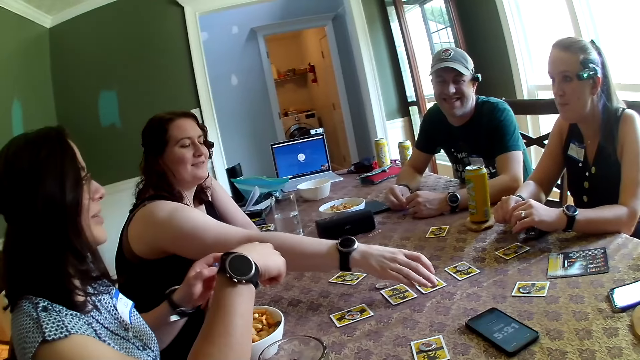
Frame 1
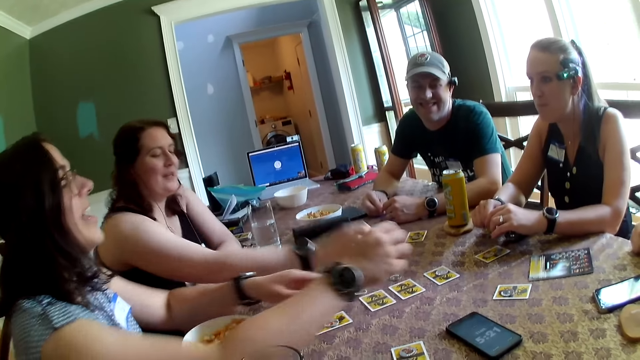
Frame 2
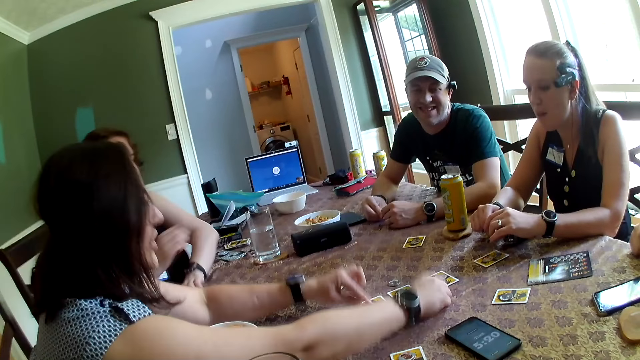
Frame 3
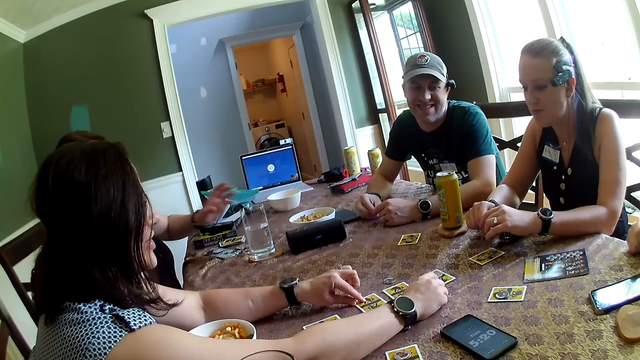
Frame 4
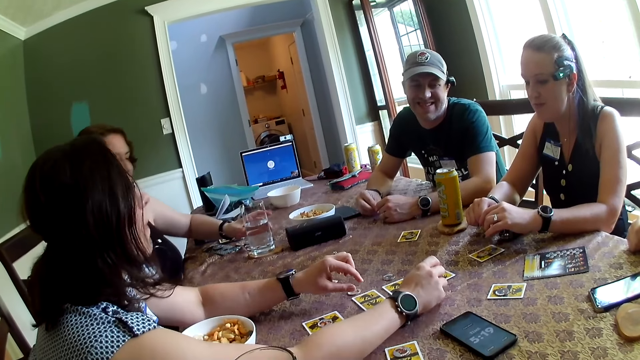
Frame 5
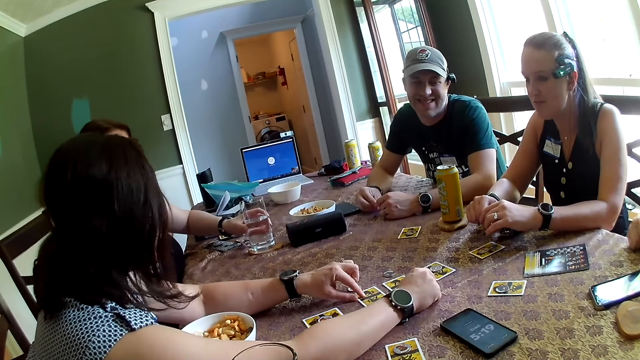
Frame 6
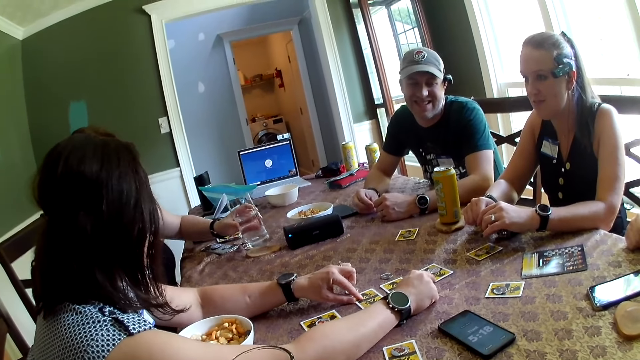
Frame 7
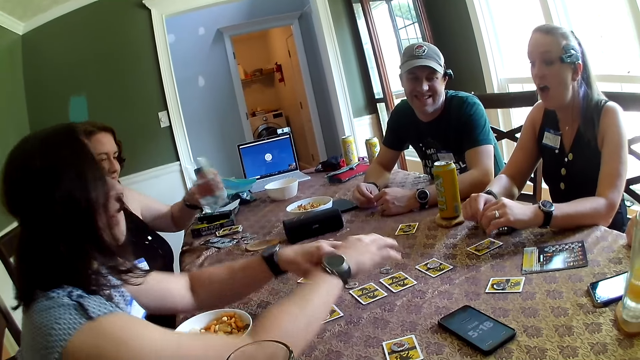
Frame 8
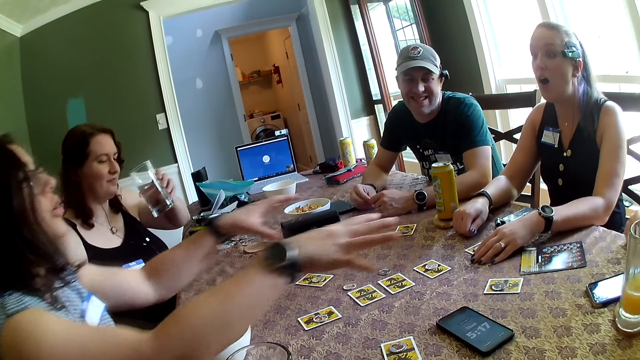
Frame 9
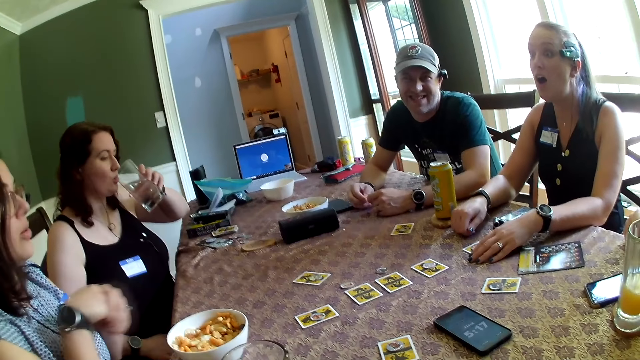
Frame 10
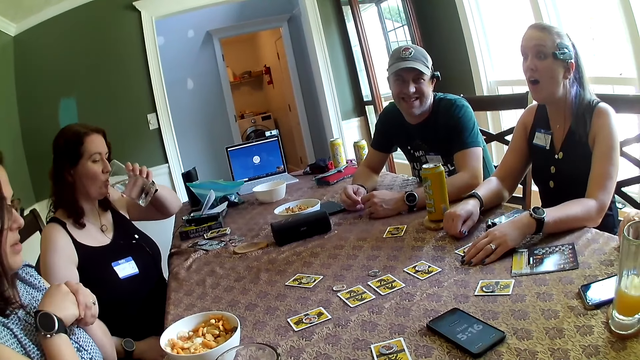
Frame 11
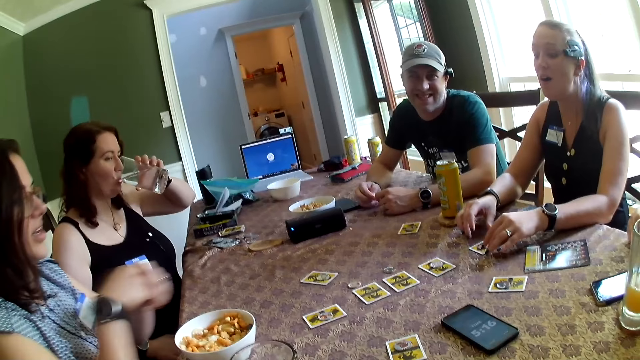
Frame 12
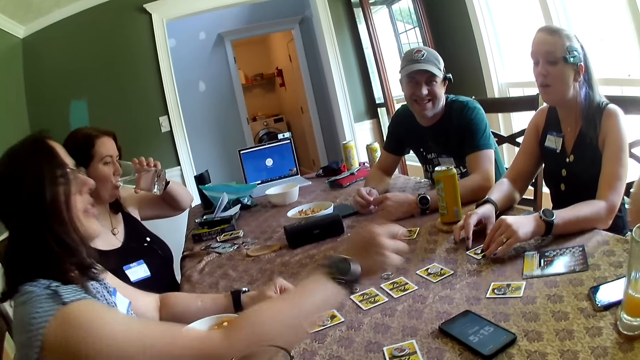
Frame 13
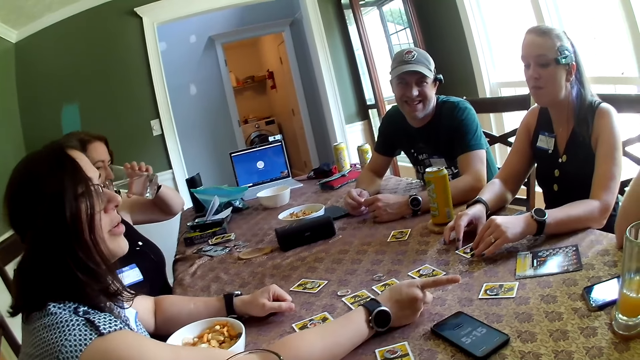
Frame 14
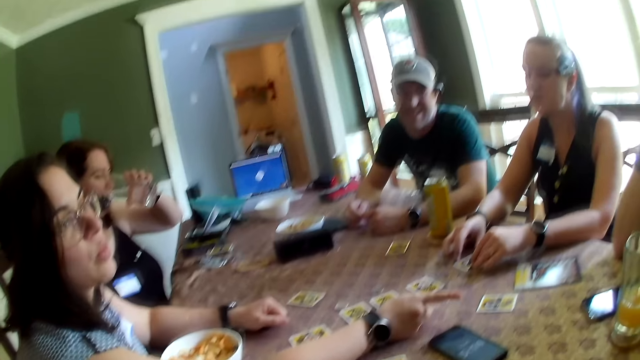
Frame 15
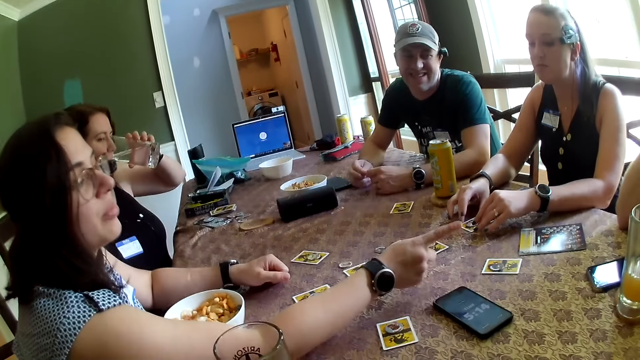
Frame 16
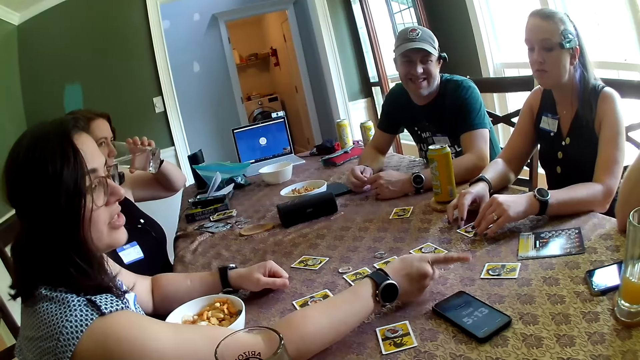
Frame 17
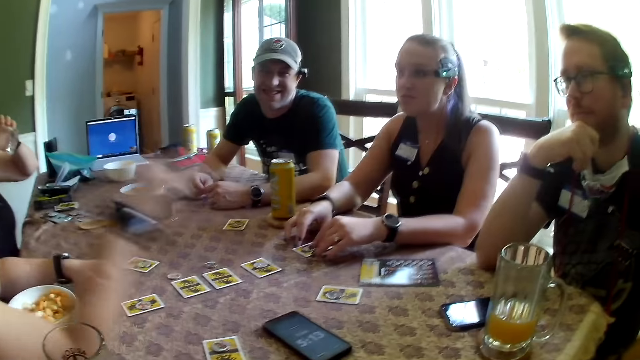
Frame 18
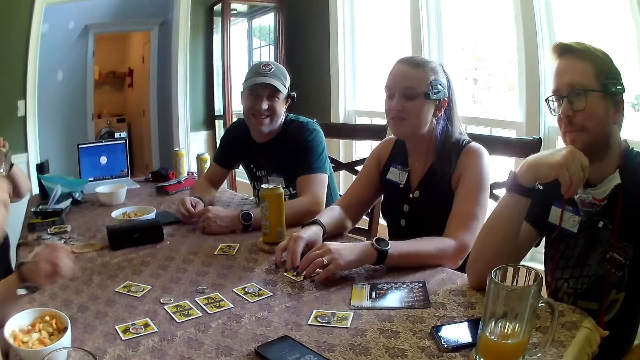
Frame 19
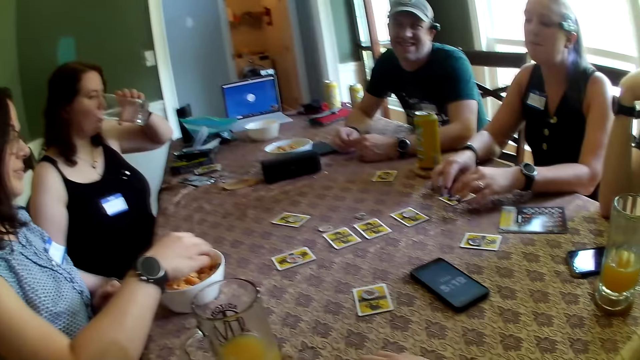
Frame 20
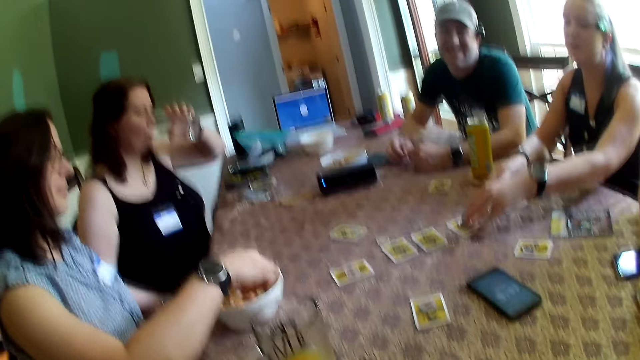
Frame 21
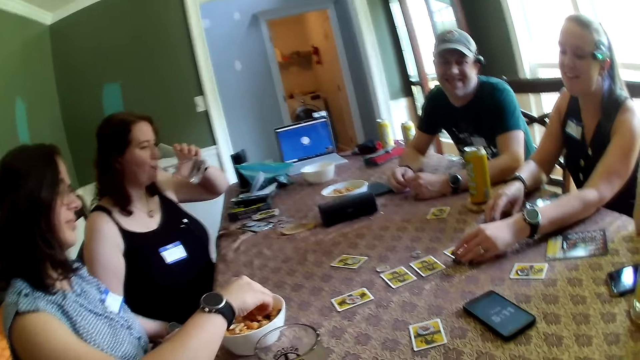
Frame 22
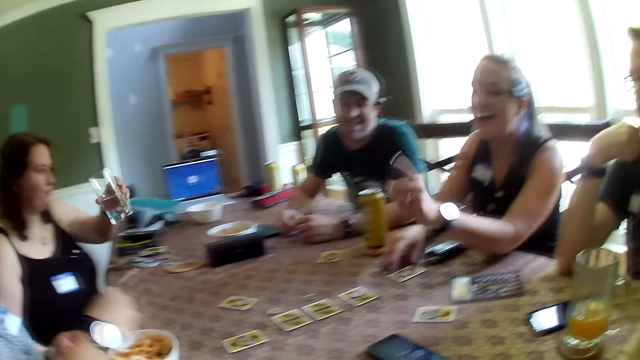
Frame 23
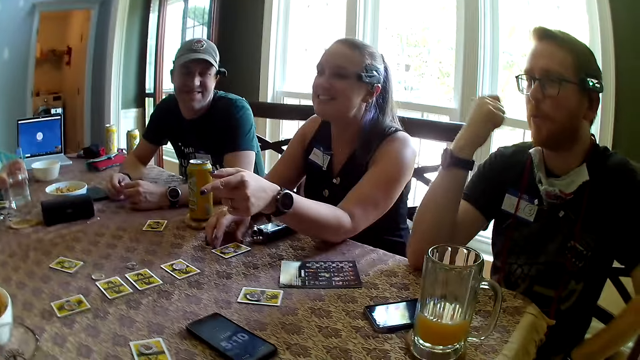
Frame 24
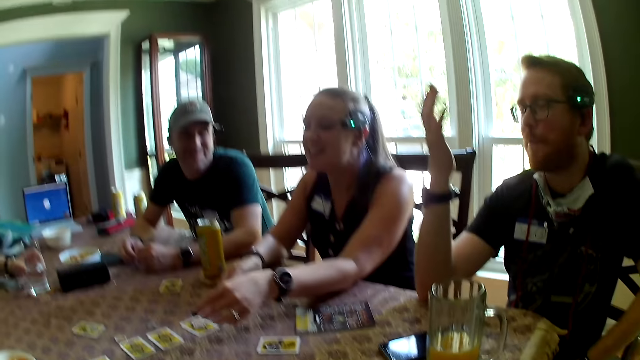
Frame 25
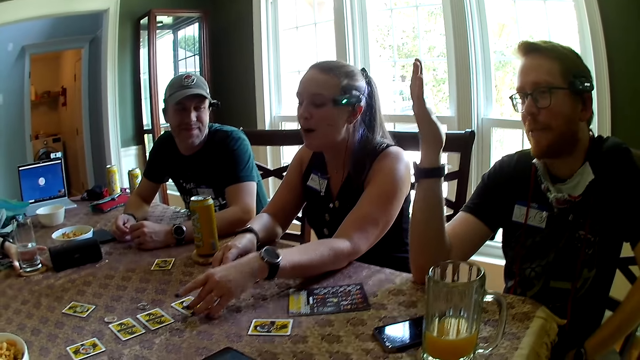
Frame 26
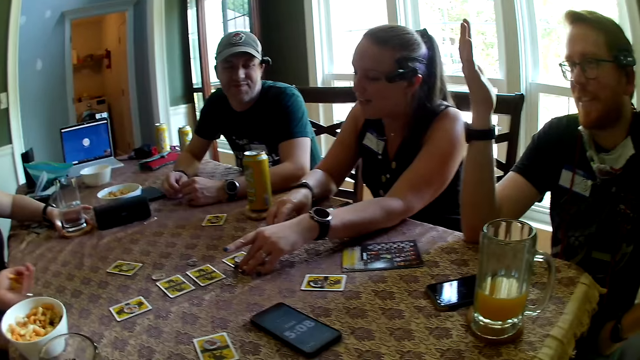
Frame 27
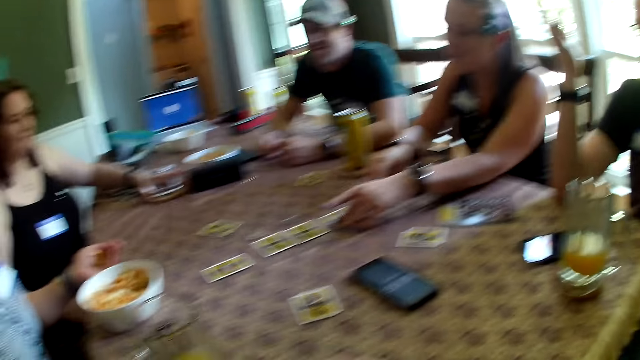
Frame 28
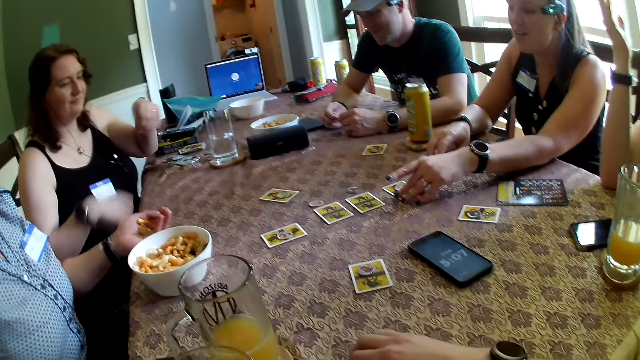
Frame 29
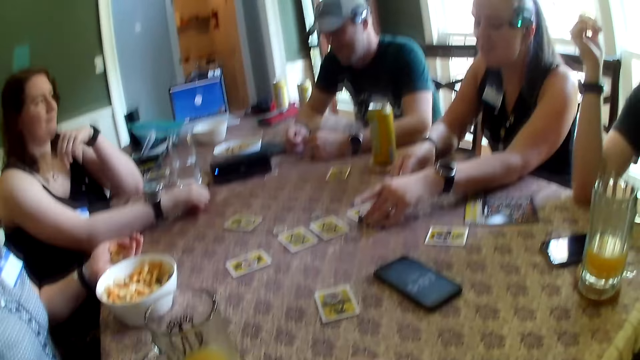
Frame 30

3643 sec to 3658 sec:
A woman taps on a card on the table with her right hand. Another woman touches some cards on the table with both hands. The first woman carries a glass of water from the table with her left hand. A man places his glass of juice on the table with his right hand. The first woman drinks from the glass of water in her left hand. The second woman picks a snack from the snack bowl on the table with her right hand. A third woman touches a token on a card on the table with her left hand. The first woman places the glass of water in her left hand on the table. The third woman touches the token on the card on the table with her left hand.

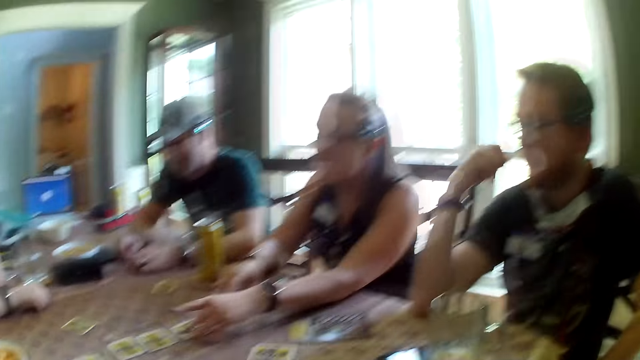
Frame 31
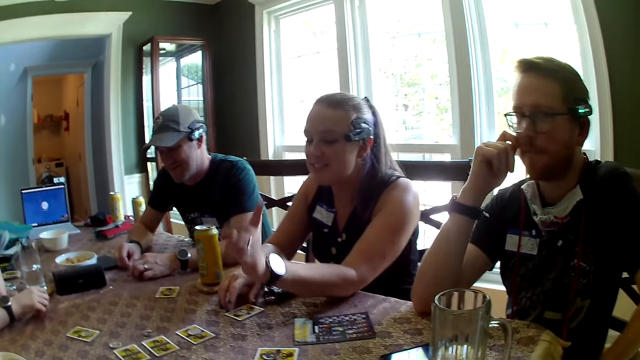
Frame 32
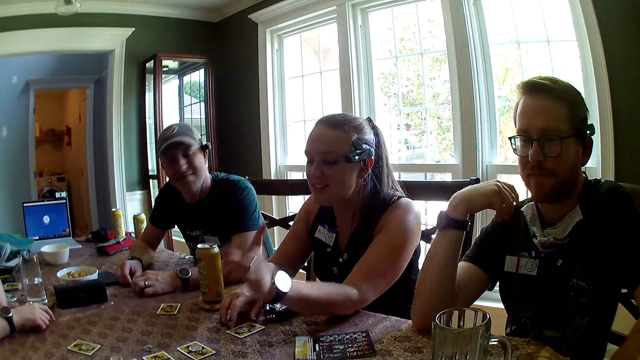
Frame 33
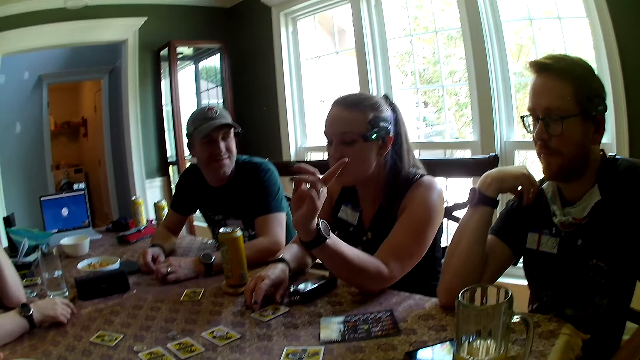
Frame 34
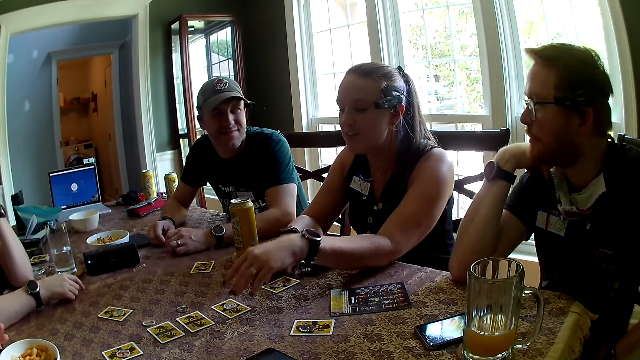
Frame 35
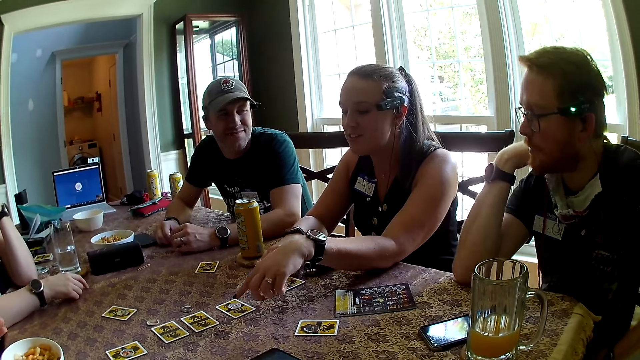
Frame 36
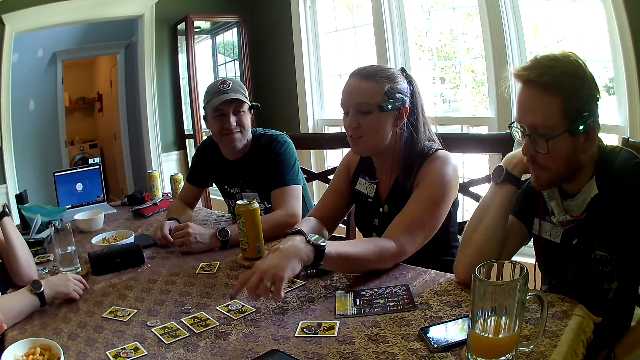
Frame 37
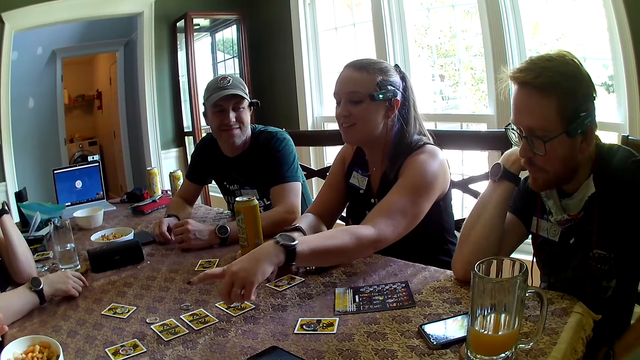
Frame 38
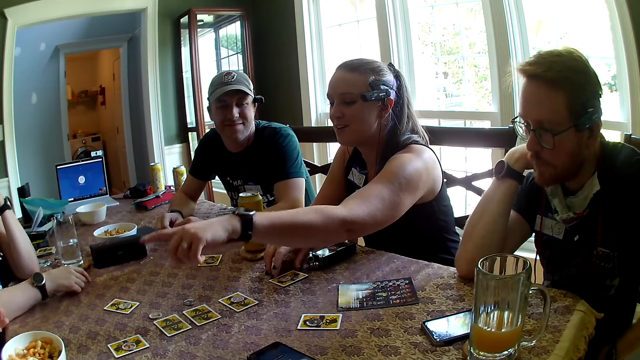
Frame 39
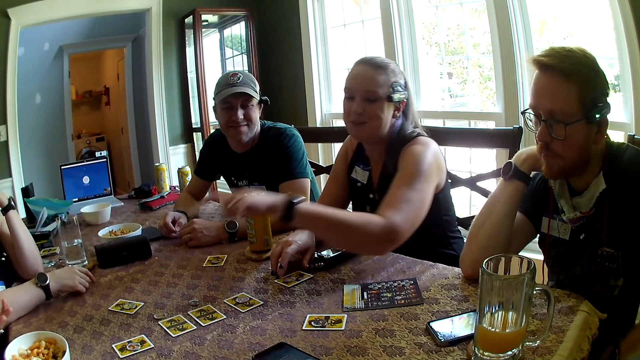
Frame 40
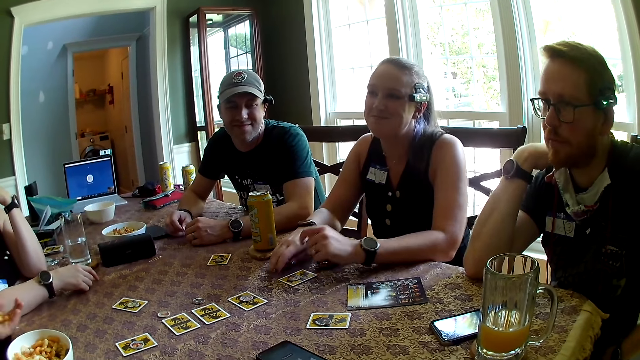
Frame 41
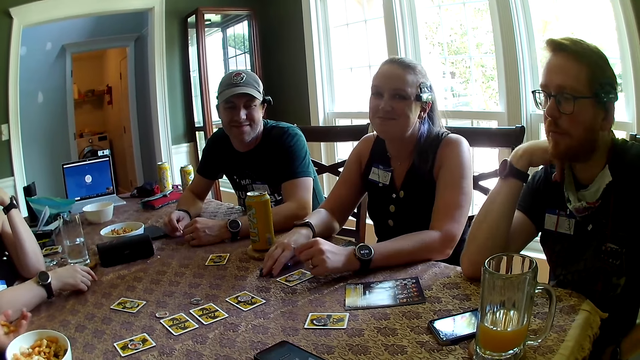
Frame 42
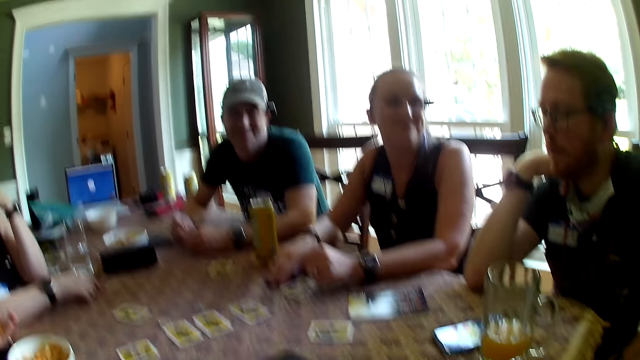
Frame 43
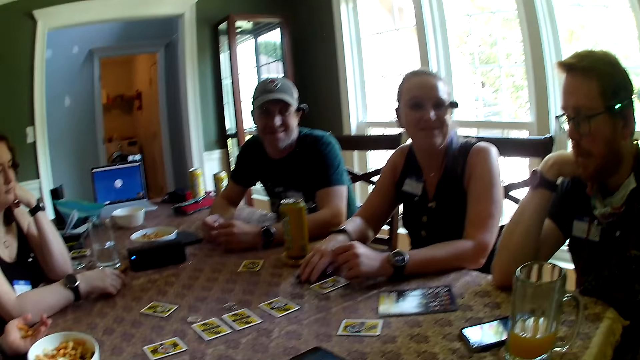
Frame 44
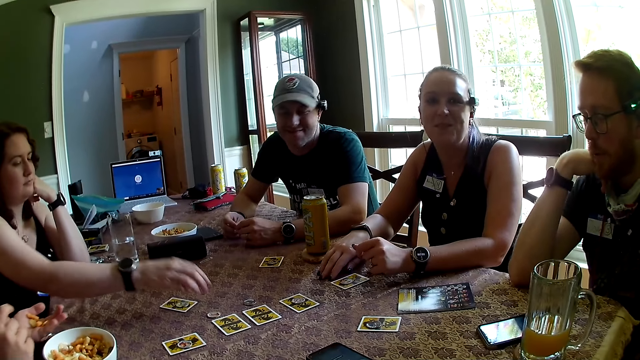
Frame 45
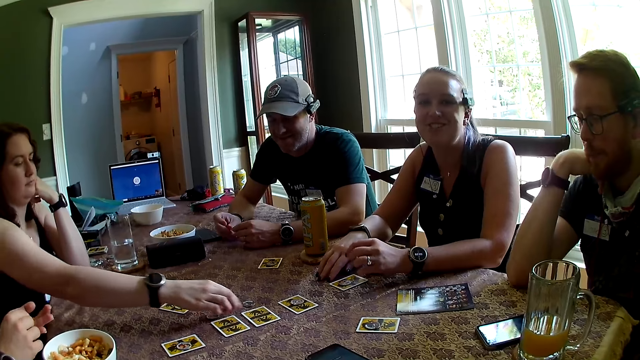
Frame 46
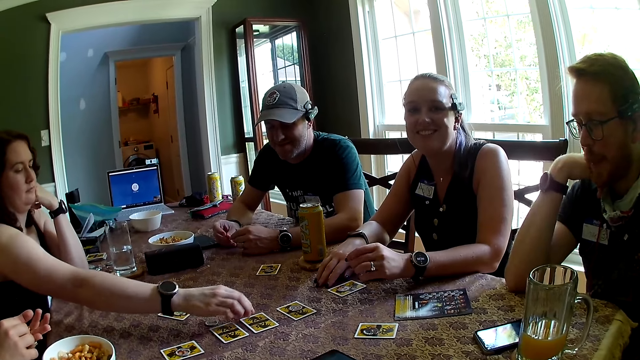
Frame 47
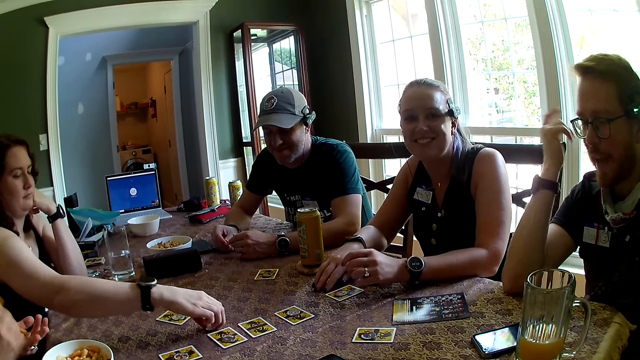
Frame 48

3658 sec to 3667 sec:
A woman gesticulates with her right hand over the cards on the table. The camera wearer talks to a girl.
